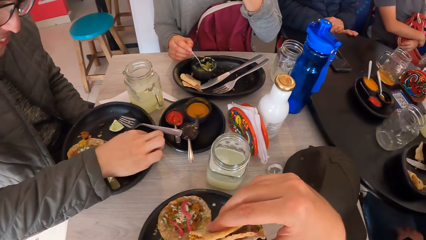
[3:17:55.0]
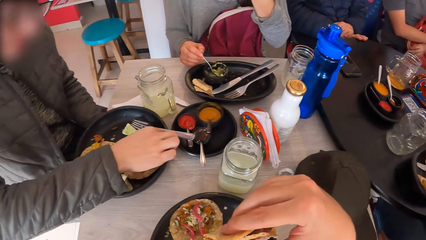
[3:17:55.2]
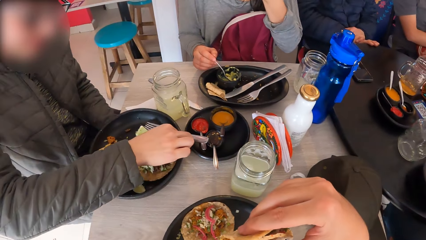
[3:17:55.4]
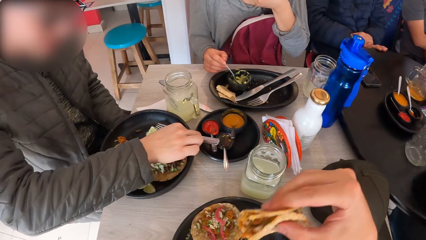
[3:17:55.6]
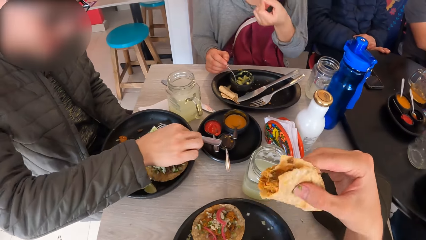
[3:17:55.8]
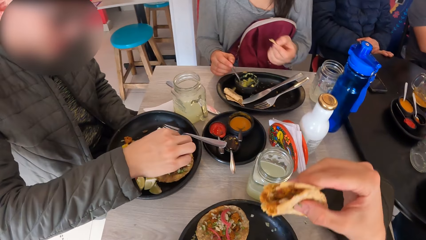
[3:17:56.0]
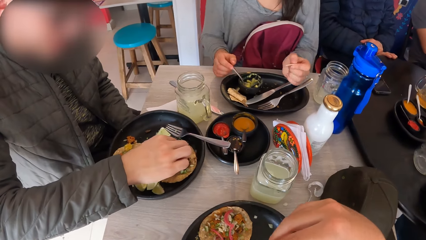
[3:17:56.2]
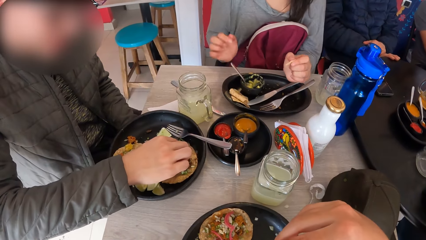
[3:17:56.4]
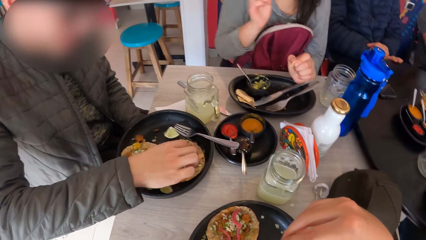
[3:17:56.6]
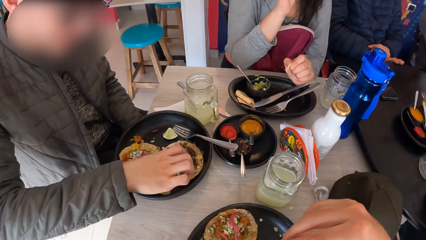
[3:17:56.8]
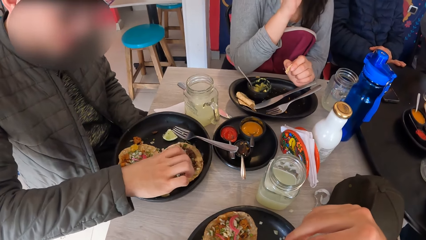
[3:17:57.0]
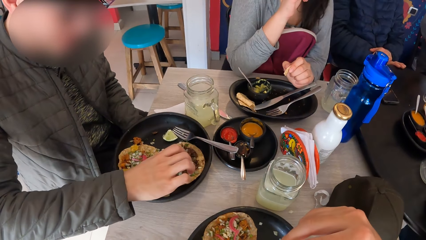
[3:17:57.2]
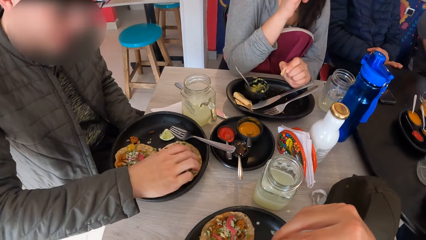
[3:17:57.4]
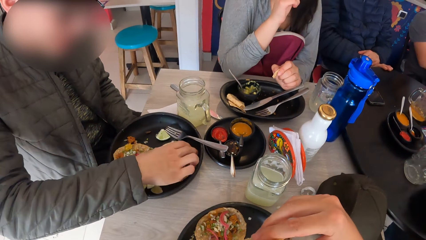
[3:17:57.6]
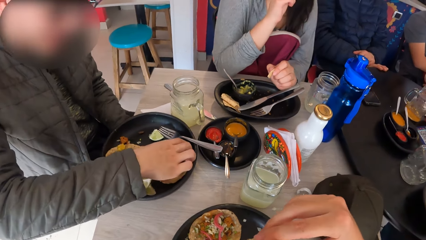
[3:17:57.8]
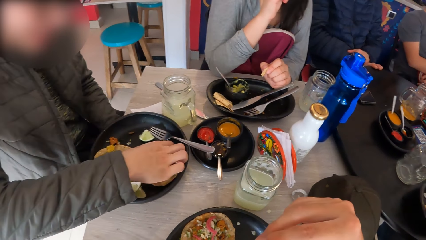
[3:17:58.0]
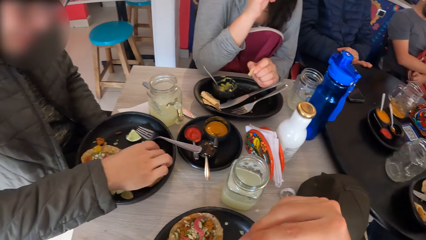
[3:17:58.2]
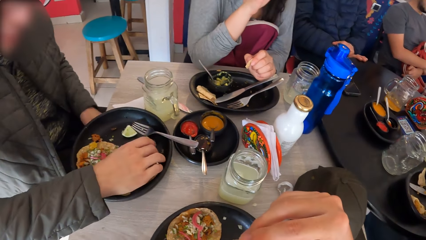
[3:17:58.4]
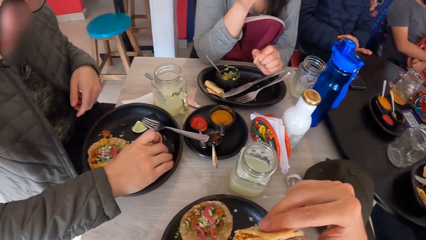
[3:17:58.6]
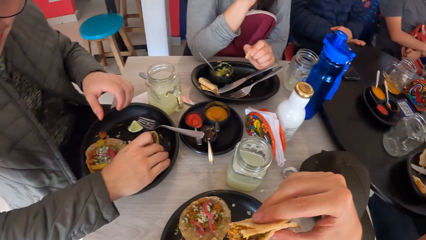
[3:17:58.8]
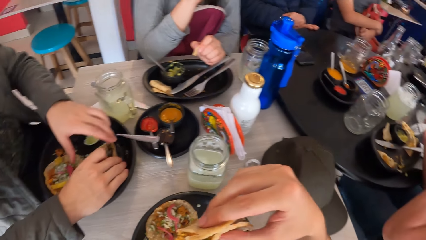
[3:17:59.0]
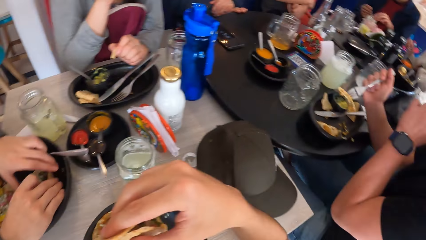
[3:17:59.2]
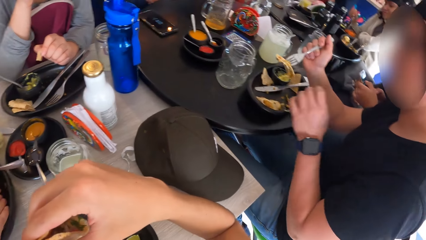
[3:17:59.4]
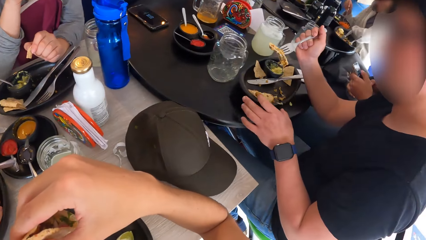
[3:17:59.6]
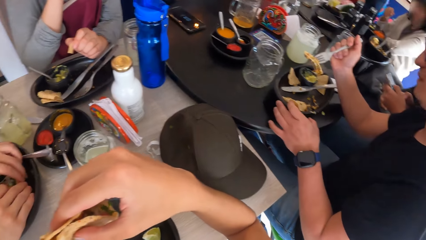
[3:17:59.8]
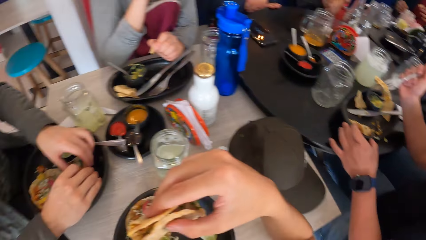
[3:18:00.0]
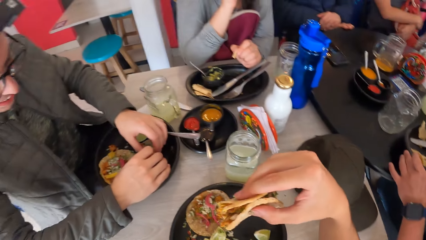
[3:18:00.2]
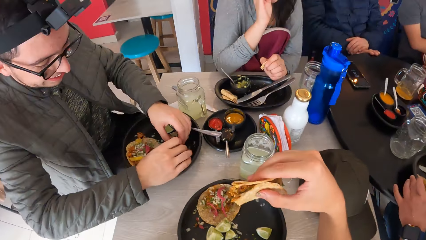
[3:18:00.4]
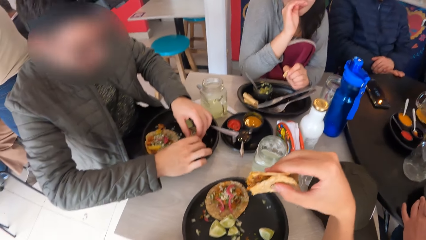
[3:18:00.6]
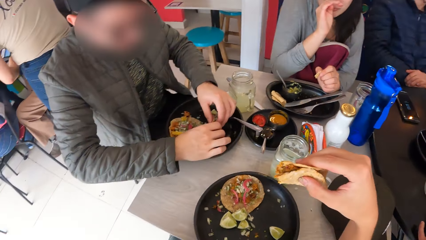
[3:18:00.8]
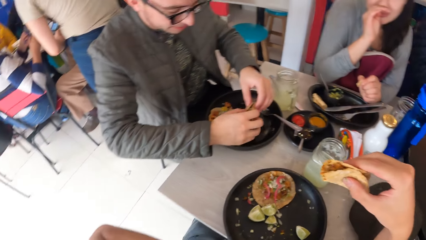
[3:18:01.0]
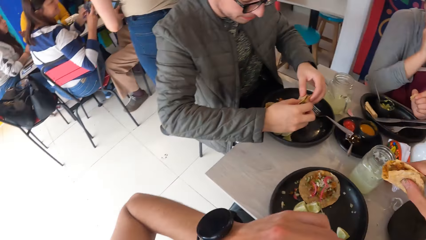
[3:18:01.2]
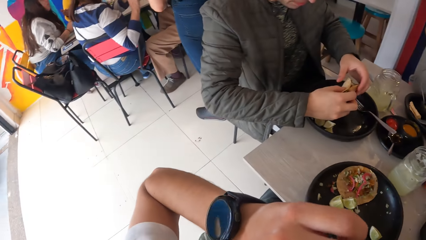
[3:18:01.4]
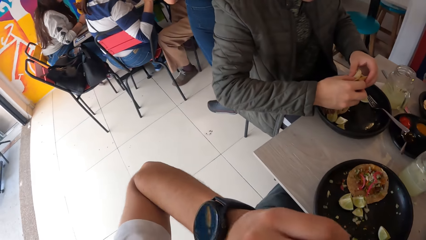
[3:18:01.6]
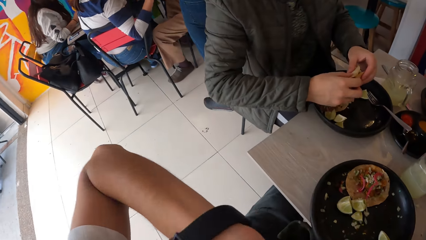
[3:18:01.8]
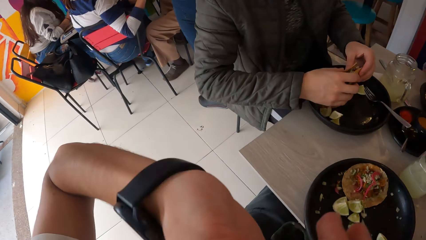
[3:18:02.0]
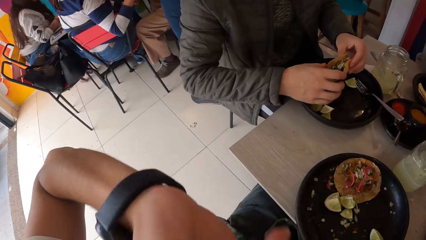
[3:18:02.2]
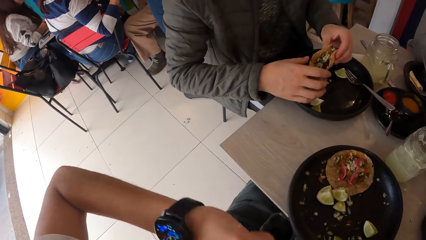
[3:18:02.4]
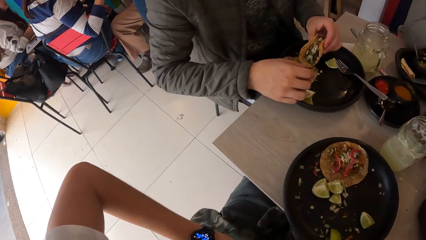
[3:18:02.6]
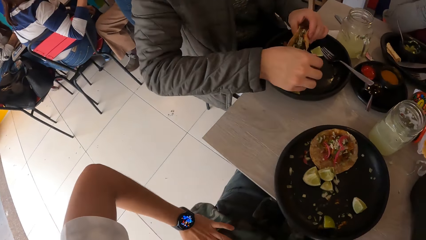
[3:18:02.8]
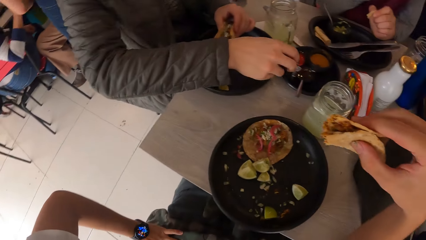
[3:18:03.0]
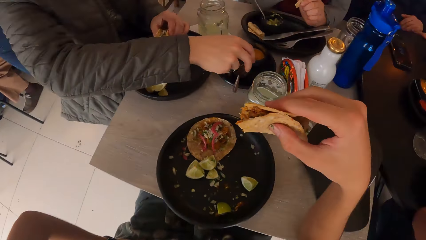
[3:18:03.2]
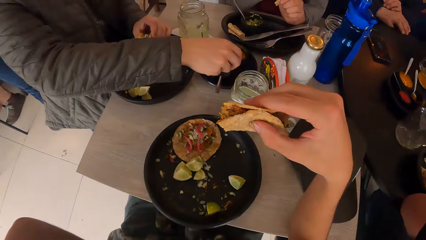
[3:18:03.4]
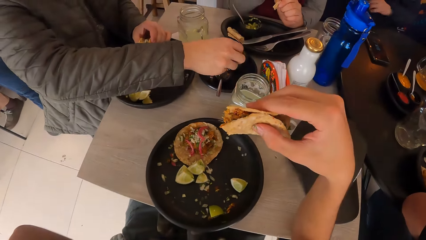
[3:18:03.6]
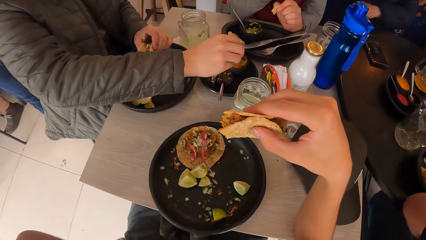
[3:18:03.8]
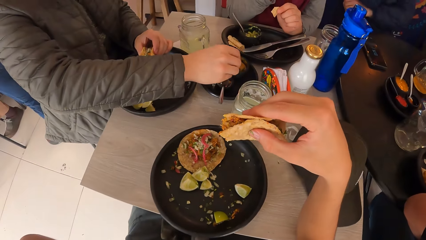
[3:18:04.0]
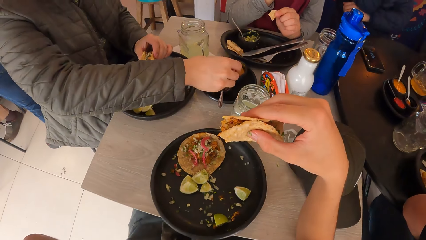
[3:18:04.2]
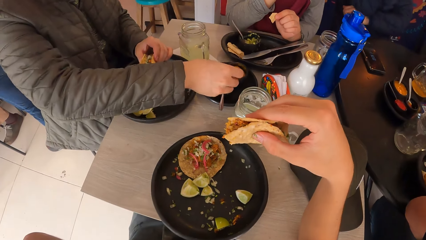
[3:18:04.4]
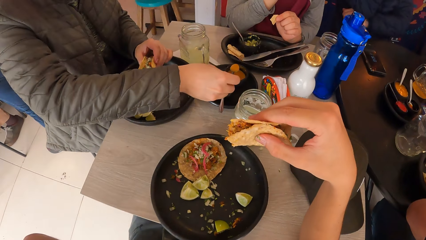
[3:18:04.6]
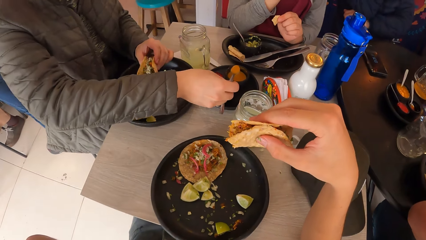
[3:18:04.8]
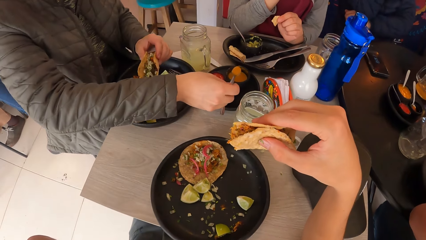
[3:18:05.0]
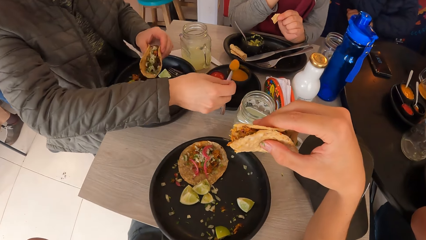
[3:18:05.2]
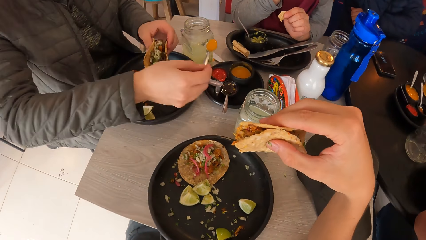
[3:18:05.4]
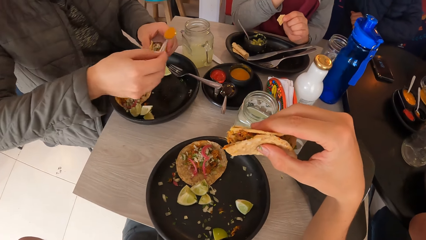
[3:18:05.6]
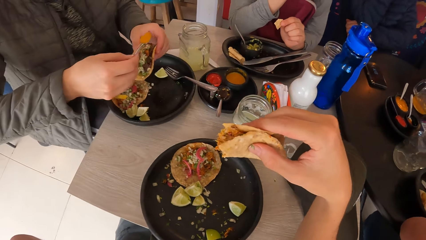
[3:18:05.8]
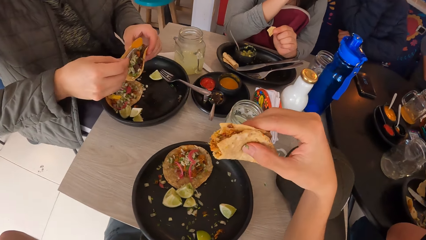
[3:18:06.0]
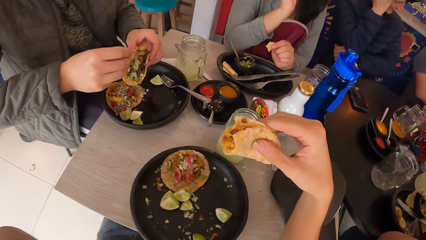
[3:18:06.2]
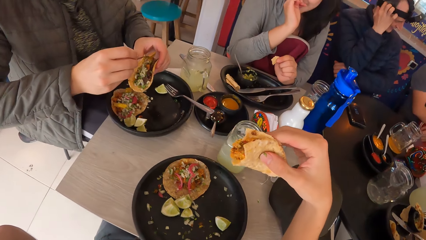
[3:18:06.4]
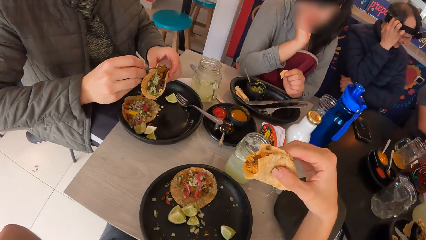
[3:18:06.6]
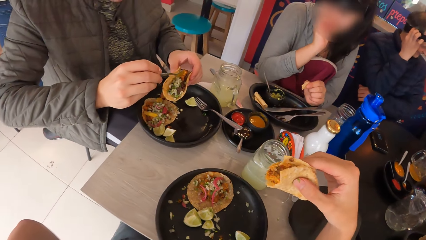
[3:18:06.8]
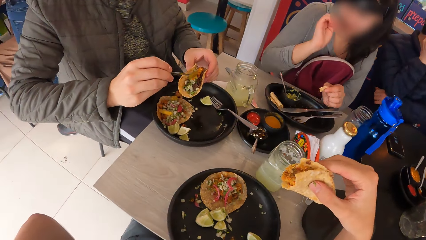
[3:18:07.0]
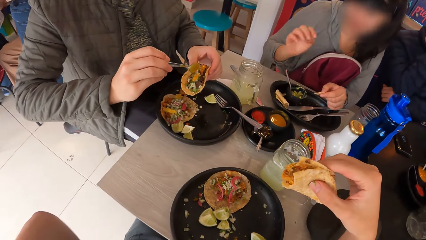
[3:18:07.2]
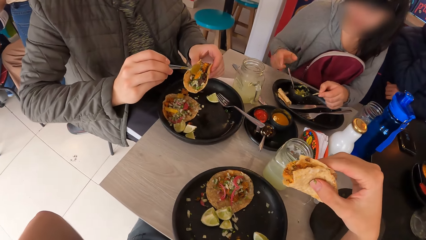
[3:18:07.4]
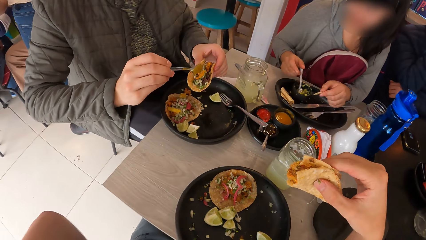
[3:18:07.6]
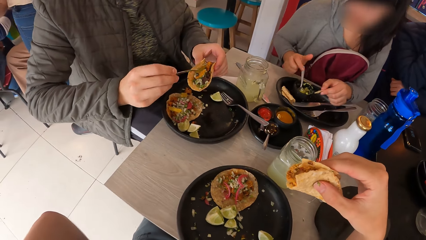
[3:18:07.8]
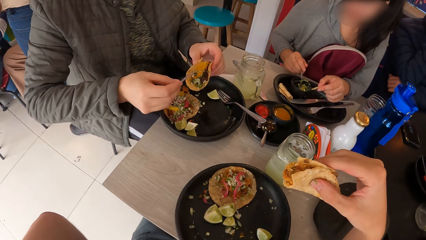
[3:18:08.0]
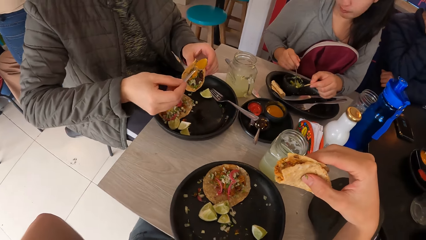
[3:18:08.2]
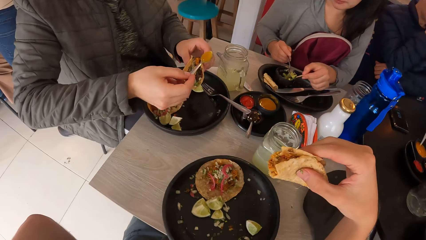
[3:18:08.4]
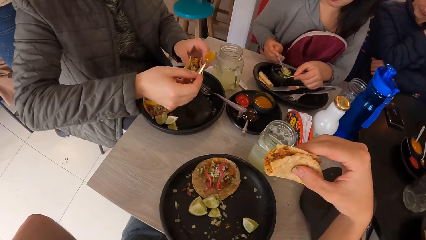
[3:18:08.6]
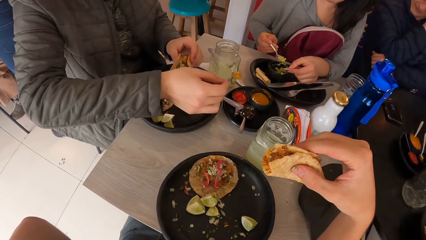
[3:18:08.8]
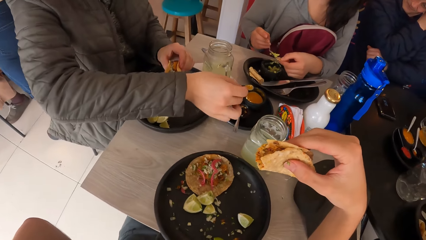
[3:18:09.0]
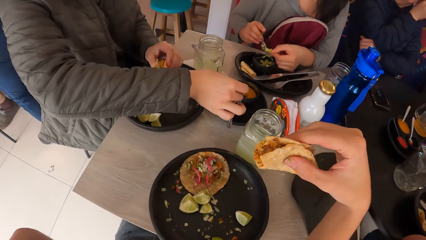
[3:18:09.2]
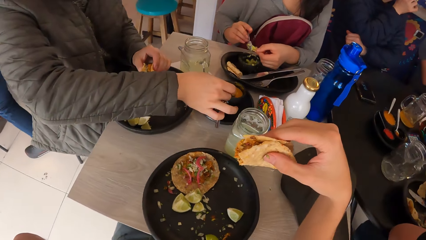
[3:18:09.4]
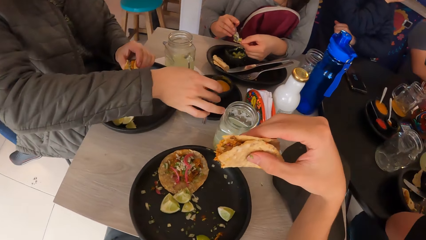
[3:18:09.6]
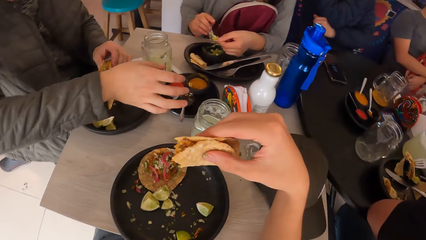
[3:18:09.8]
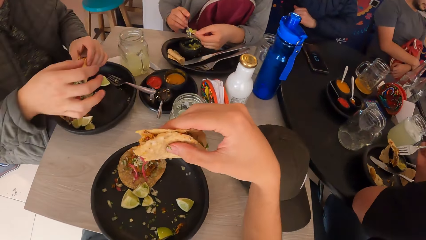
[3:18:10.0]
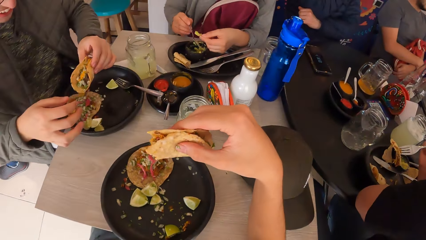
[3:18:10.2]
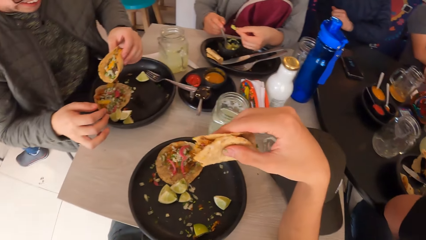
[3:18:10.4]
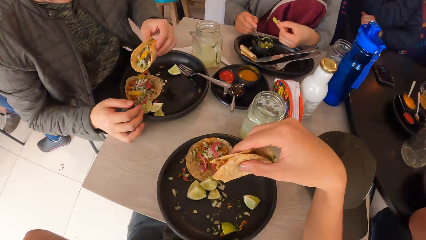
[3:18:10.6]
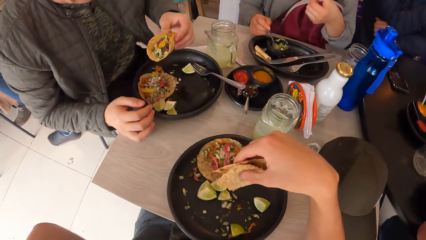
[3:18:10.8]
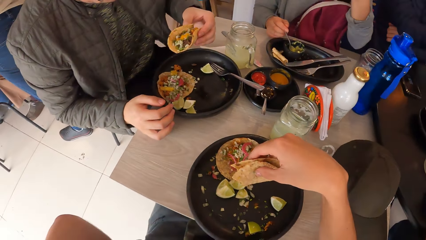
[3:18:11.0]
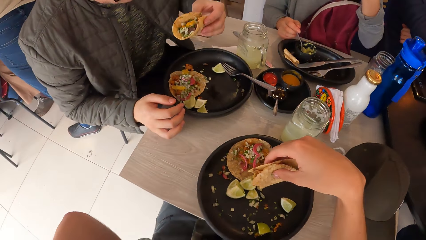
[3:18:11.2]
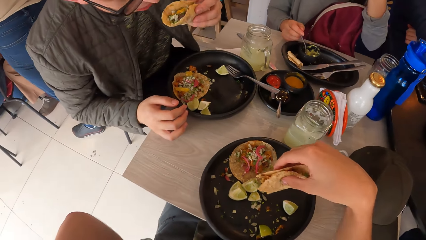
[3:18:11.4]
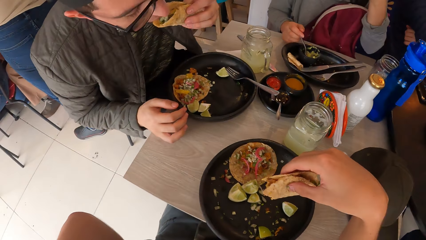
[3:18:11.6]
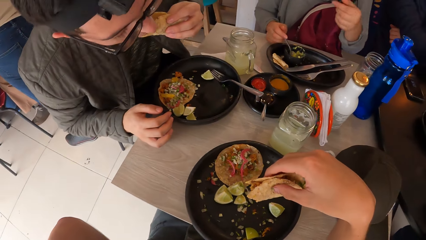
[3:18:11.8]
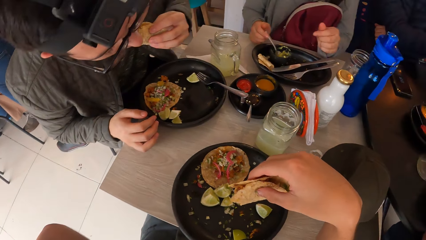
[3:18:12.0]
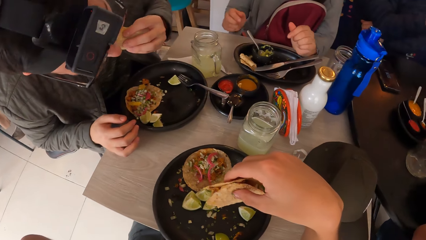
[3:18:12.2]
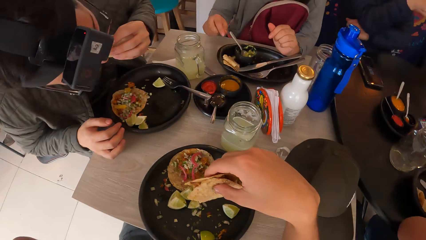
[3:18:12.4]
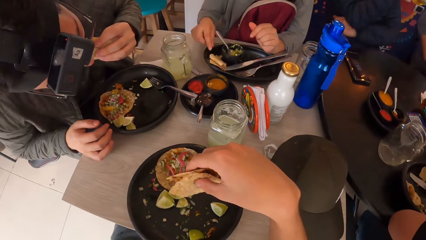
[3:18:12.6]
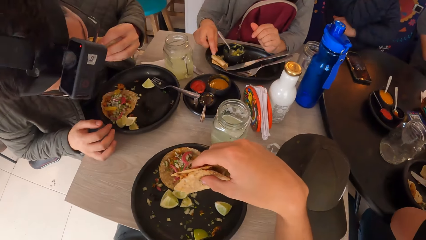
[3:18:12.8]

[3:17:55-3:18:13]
The woman puts the spoon in the bowl with her right hand. The man folds the taco with his right hand. The man holds the taco with his left hand. The camera wearer looks around. The man picks up the taco from the plate with both hands. The camera wearer shakes his left hand. The man picks up the spoon from the sauce bowl with his right hand. The man takes sauce from the bowl with the spoon in his right hand. The man pours the sauce on the taco from the spoon in his right hand. The woman picks up the spoon from the bowl with her right hand. The woman scoops sauce from the bowl with the spoon in her right hand. The woman puts the sauce on the chip in her left hand with the spoon in her right hand. The man puts the spoon into the bowl with his right hand. The man puts the taco into his mouth with his left hand and eats the taco.
